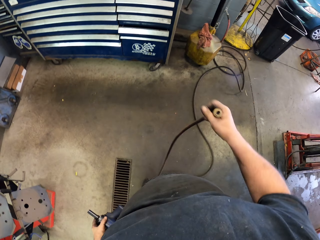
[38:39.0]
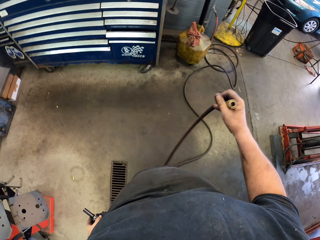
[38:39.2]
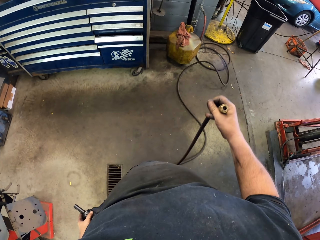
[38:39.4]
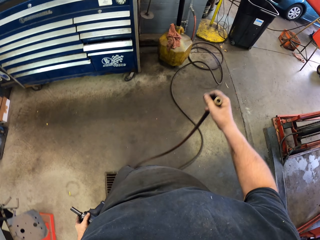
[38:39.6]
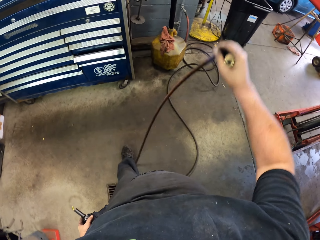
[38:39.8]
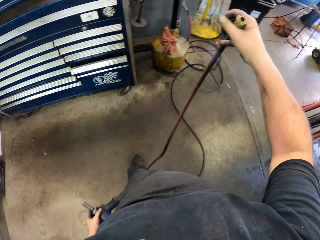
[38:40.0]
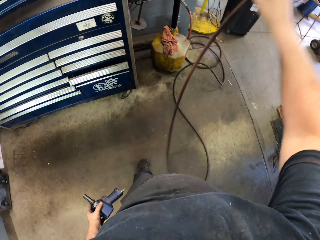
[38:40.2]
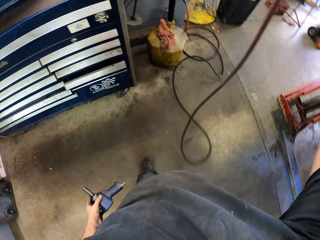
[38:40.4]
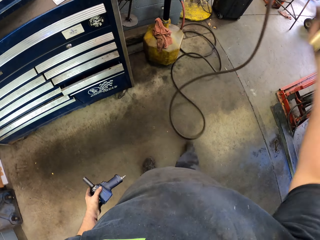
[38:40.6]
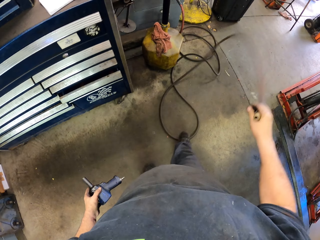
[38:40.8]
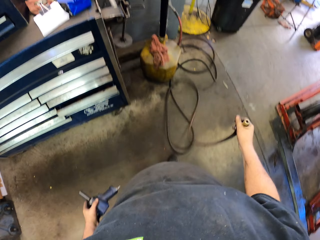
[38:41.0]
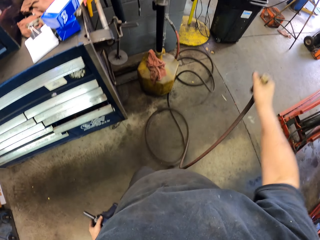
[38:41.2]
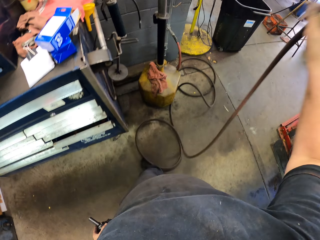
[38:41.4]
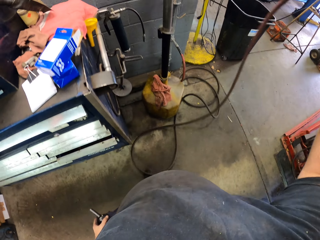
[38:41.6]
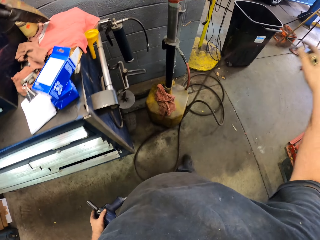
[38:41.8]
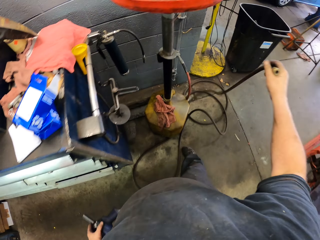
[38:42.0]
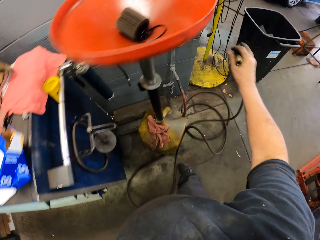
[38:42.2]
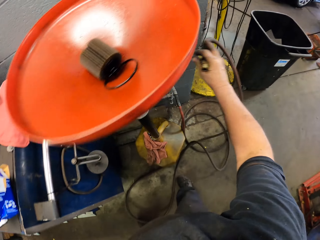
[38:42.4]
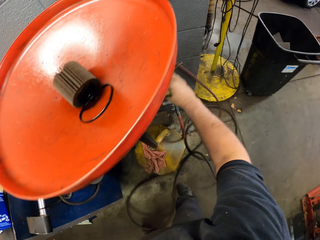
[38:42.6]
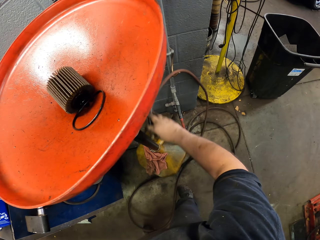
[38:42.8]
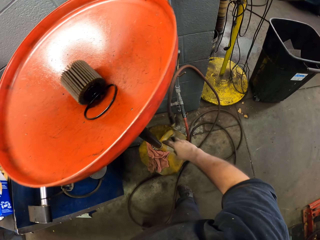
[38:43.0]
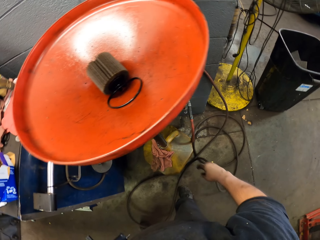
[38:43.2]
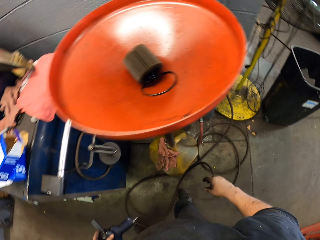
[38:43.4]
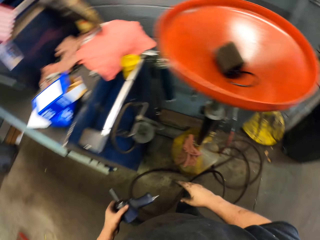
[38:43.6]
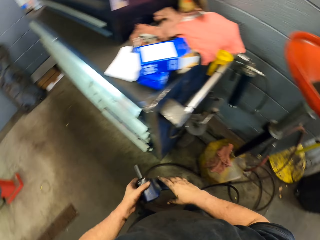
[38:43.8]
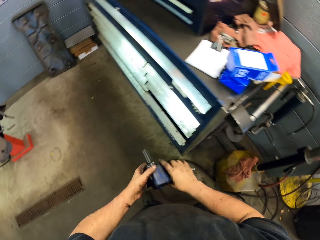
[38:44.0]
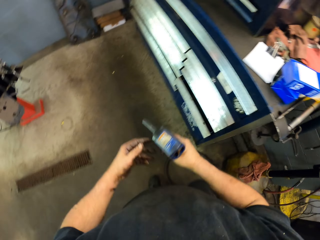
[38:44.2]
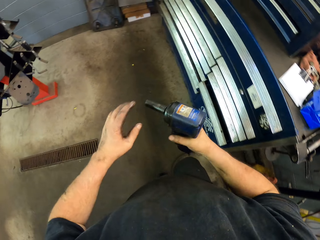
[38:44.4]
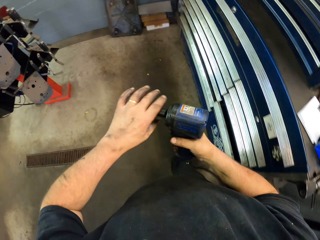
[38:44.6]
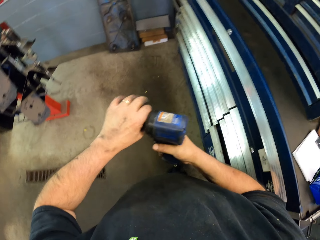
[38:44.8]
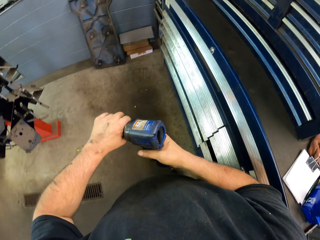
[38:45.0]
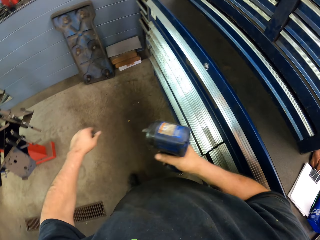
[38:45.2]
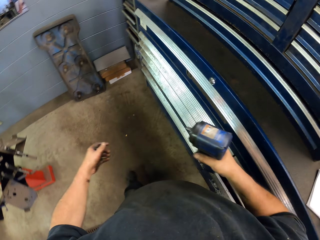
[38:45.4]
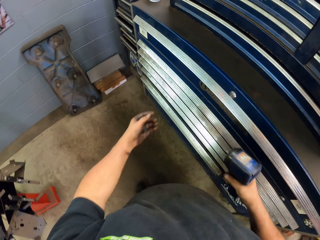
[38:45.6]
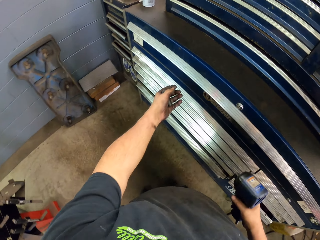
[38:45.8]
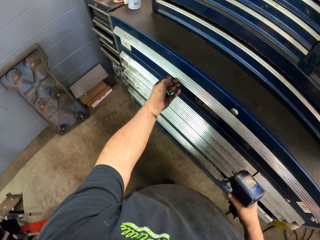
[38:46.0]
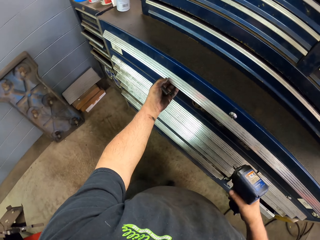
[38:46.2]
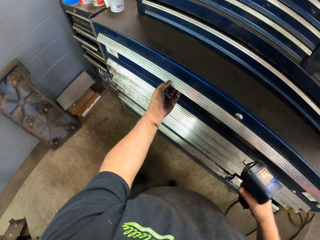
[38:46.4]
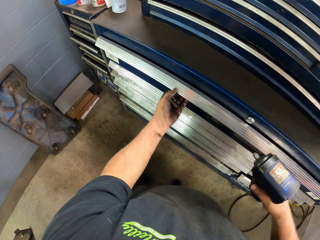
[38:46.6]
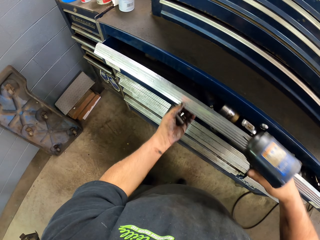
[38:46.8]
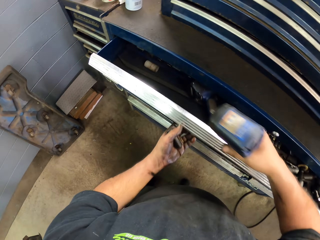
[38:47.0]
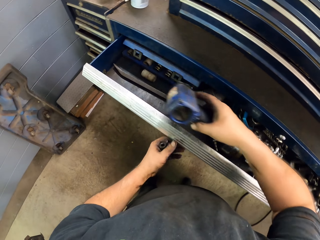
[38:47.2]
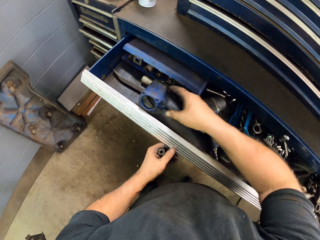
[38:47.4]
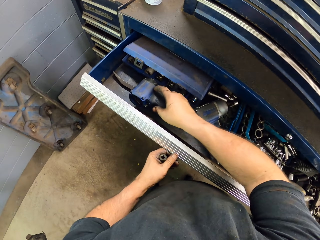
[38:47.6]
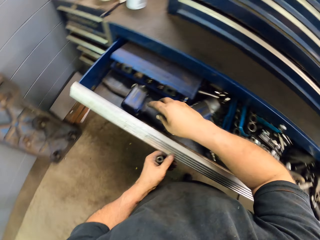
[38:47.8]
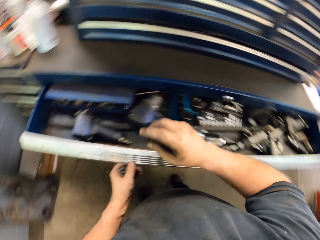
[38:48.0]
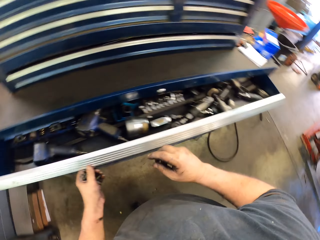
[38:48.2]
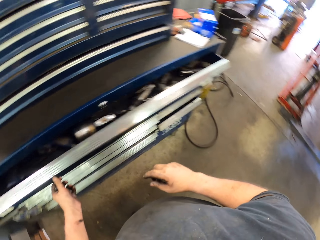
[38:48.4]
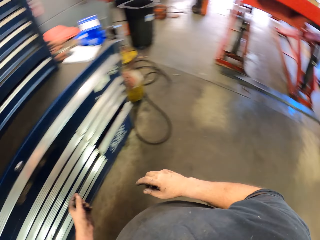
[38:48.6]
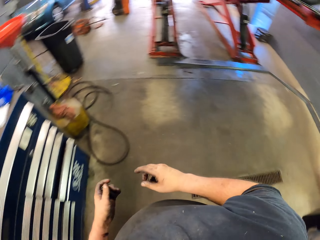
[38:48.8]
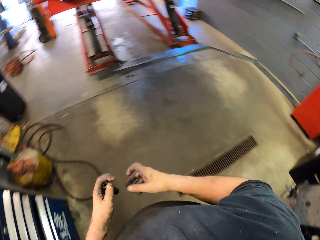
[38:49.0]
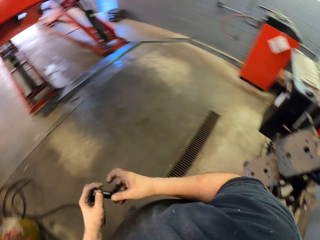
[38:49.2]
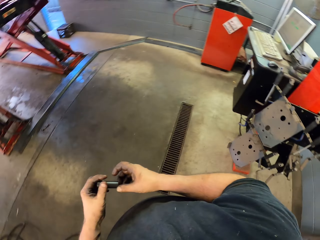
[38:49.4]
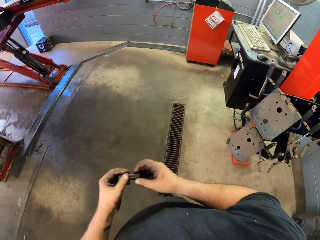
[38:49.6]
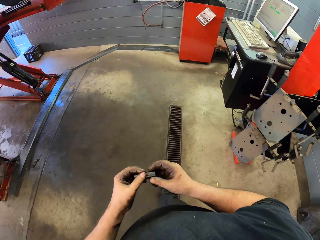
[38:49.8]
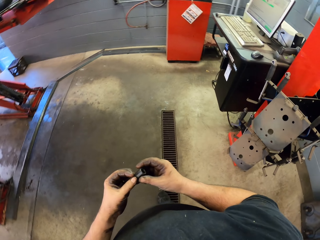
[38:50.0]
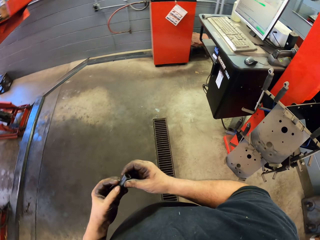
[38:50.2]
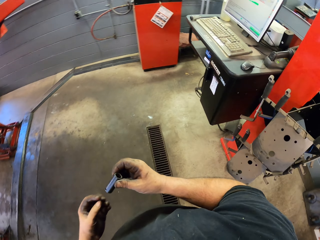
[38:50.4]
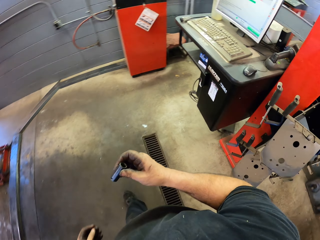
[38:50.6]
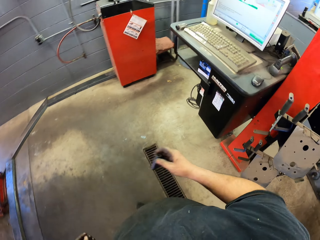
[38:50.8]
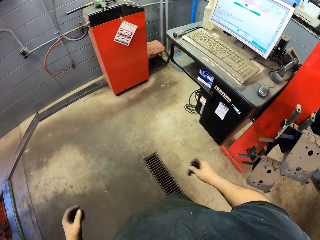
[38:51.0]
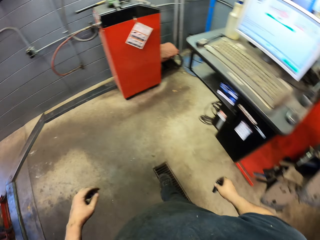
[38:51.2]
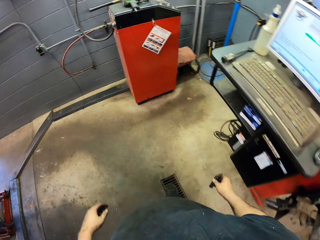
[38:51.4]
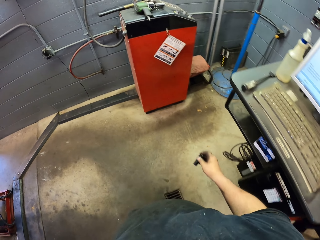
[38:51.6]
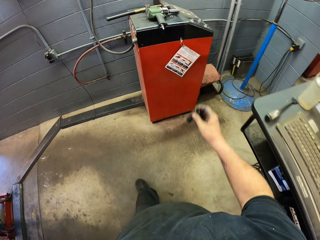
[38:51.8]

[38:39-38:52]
The camera wearer puts the pipe down. They hang the cord. They touch the drill machine. They remove the nut or rotor cylinder from the drill machine. They open a drawer. They put the impact wrench in the drawer. They close the drawer. They move around the garage.

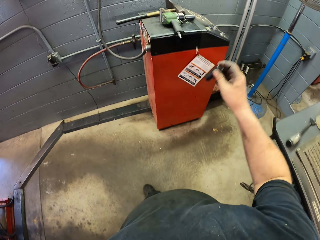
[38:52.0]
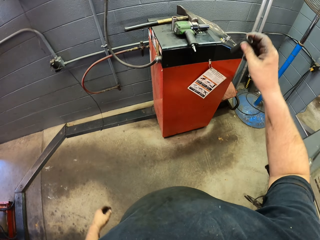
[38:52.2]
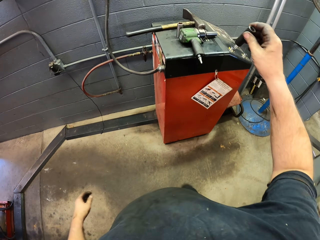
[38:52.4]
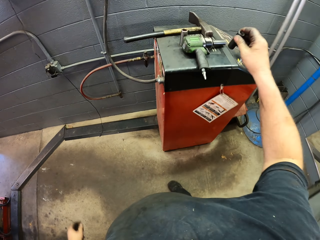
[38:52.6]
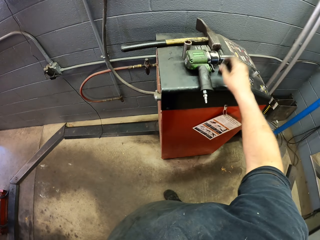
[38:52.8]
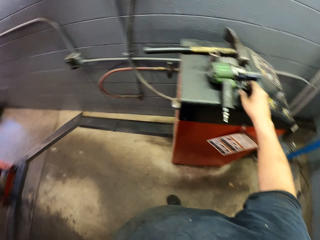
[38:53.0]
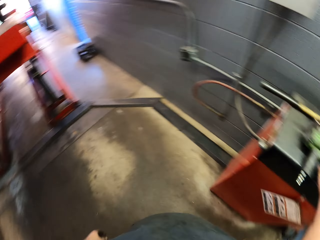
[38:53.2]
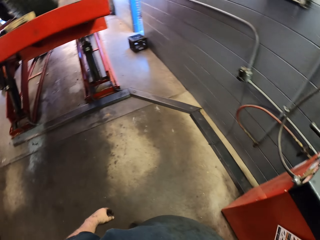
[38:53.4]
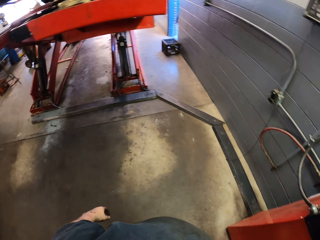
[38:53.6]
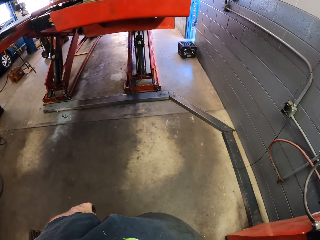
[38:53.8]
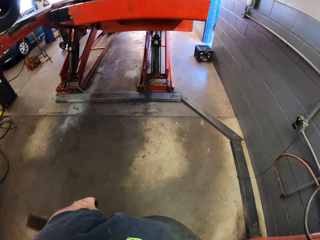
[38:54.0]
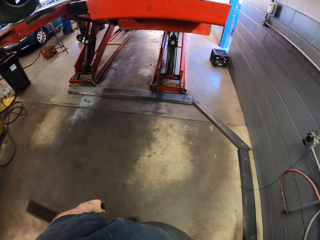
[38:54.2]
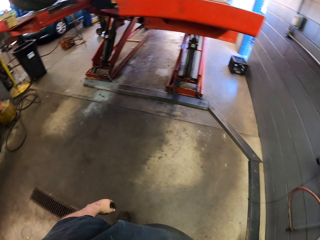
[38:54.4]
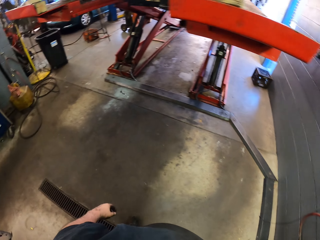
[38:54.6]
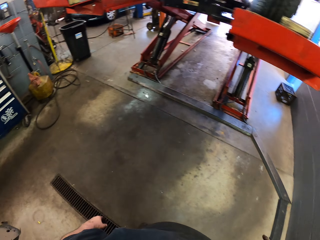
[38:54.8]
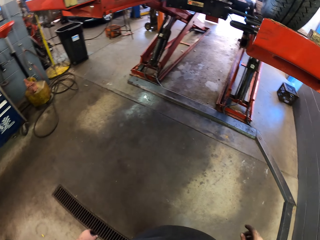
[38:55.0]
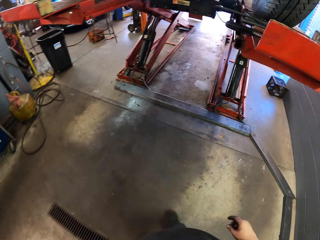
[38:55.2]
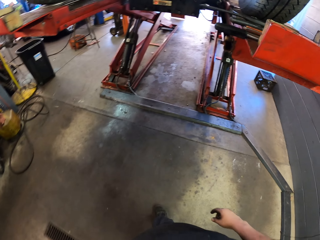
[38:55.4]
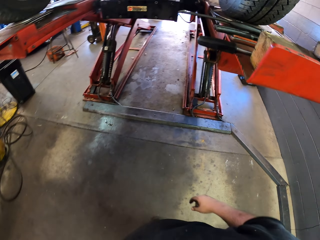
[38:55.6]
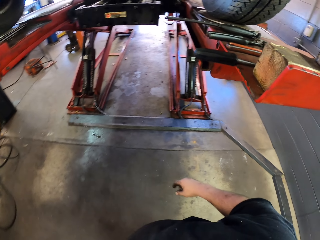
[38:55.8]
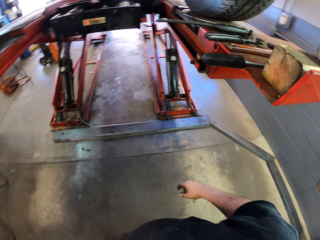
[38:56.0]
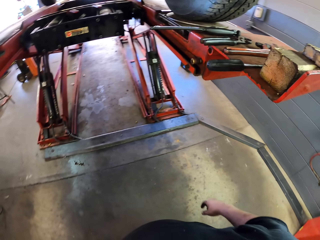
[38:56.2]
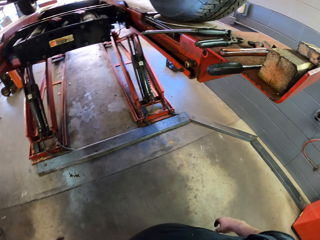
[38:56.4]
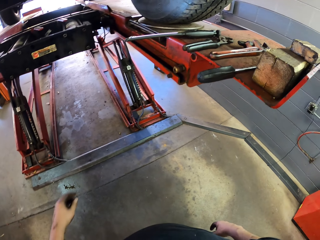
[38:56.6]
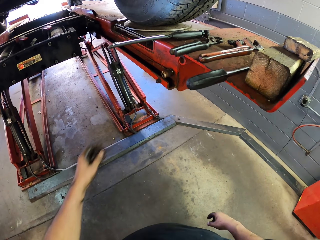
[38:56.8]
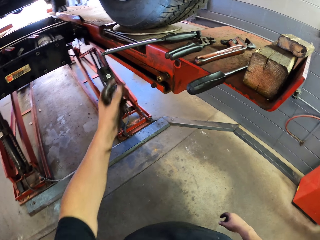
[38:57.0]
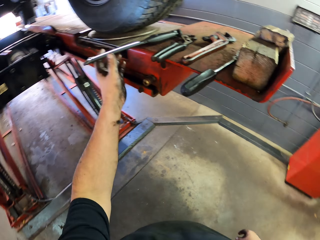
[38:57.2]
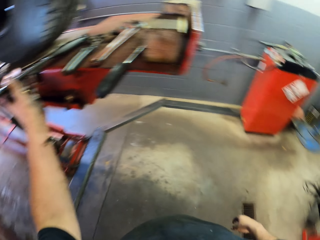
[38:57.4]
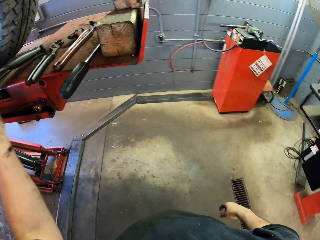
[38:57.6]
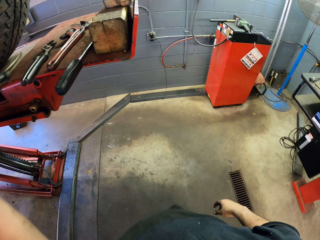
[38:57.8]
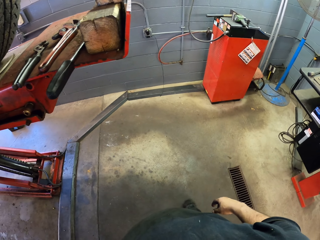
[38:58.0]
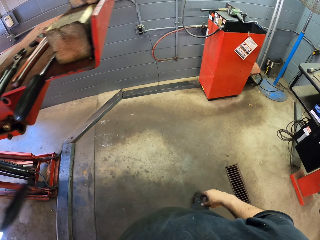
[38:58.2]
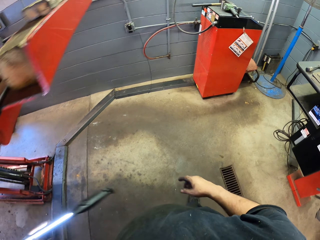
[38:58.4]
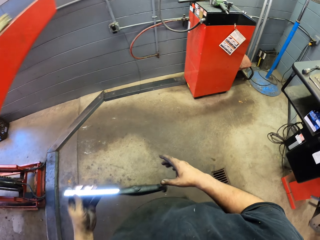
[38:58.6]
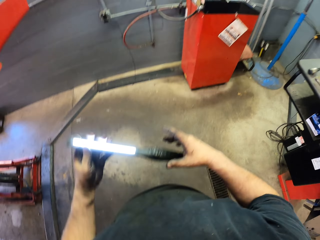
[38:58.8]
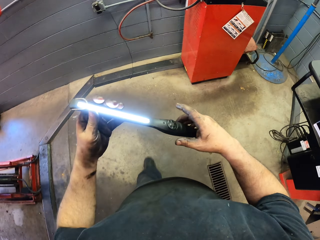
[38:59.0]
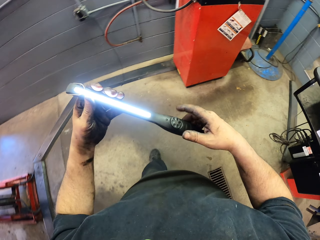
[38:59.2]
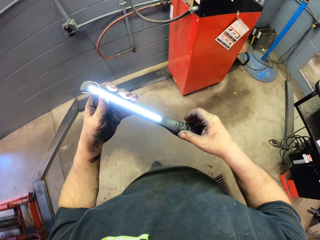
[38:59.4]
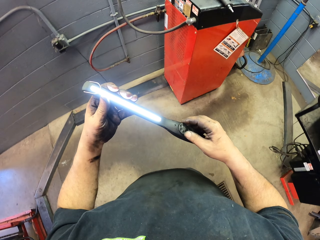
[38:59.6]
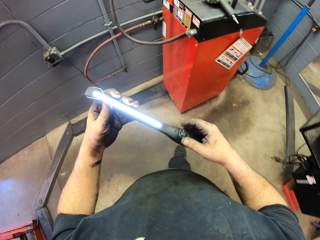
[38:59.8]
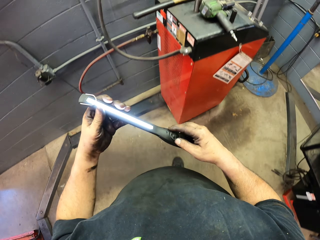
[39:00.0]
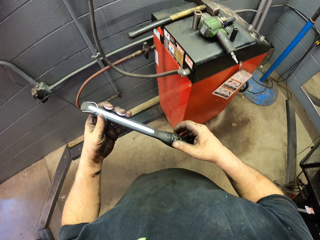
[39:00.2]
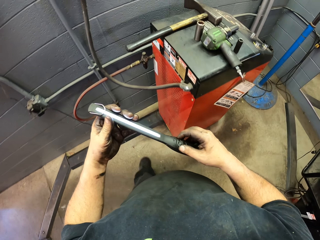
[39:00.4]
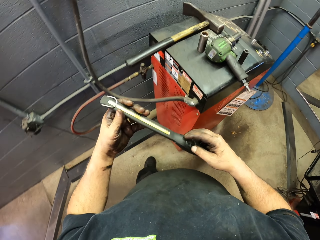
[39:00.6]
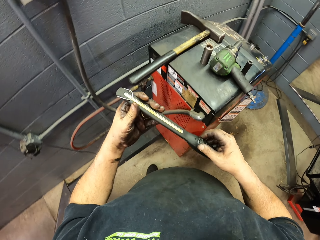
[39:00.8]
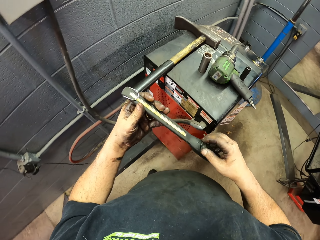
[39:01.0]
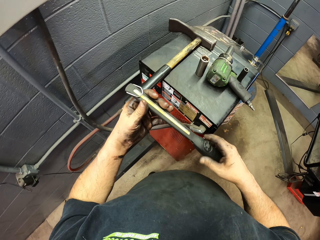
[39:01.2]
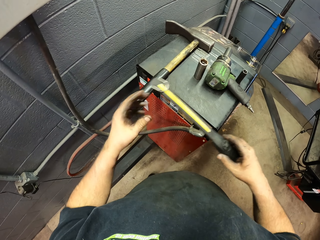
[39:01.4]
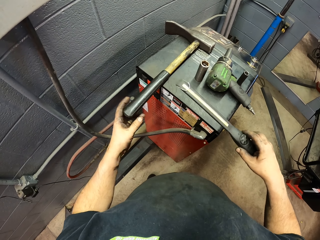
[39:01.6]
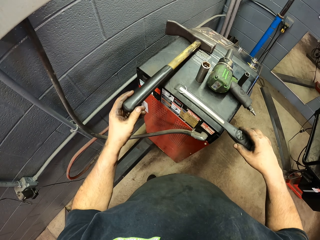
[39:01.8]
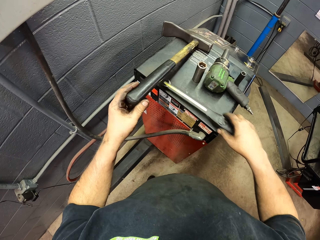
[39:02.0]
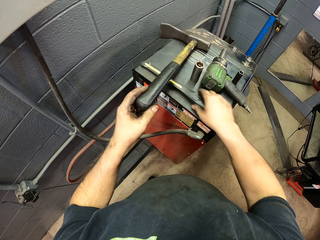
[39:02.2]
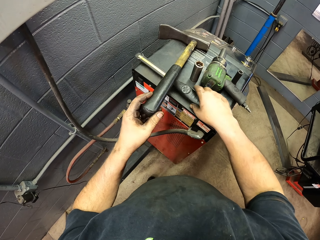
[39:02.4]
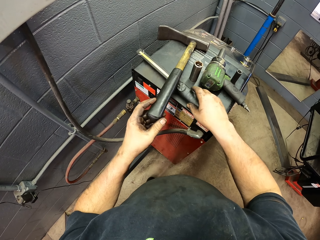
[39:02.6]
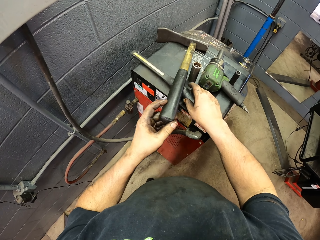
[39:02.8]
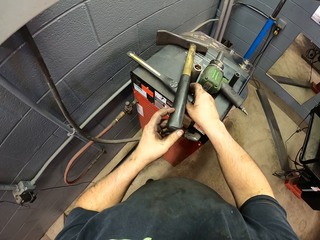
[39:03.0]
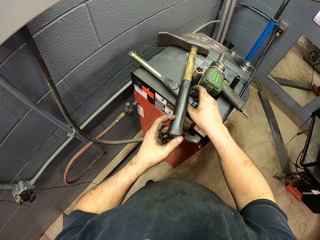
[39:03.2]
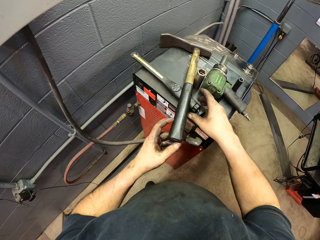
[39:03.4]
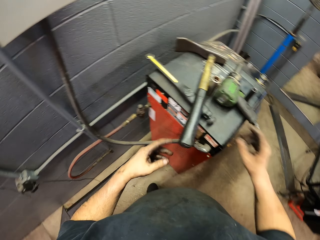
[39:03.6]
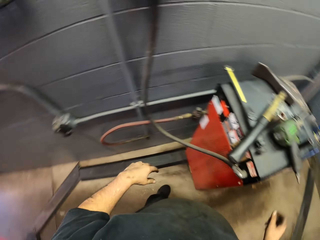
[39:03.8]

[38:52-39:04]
The camera wearer puts down the nut. They move around the garage. They take the flashlight. They move around the garage. They switch off the flashlight. They put the flashlight under the hammer.
